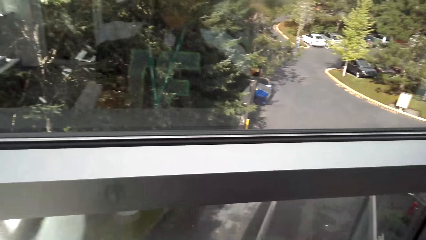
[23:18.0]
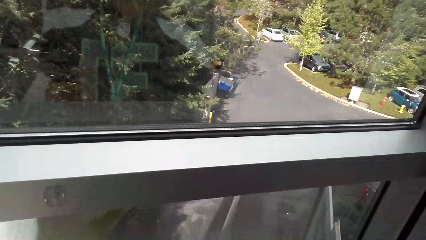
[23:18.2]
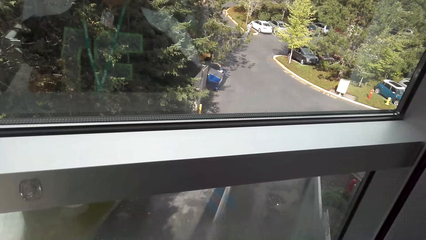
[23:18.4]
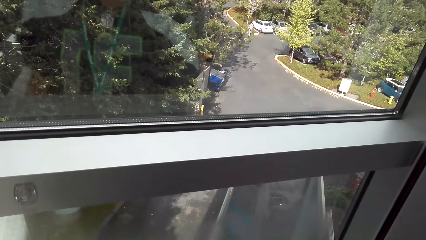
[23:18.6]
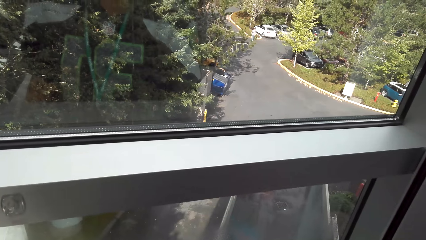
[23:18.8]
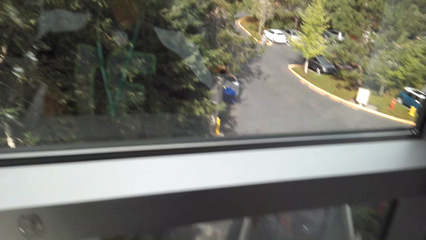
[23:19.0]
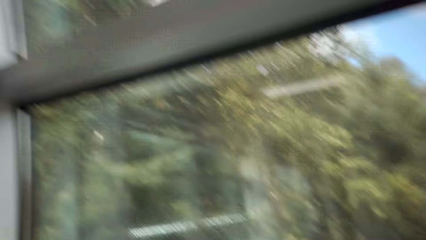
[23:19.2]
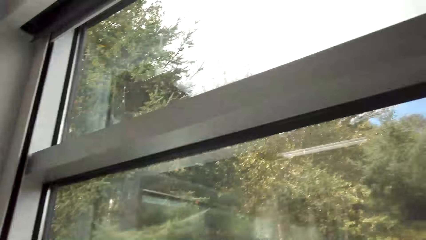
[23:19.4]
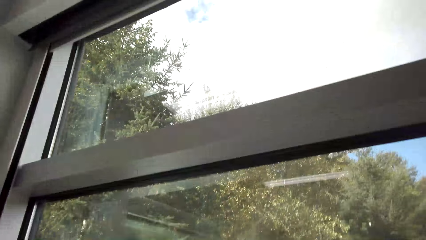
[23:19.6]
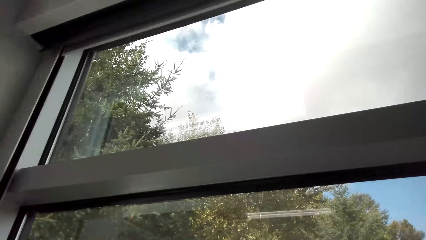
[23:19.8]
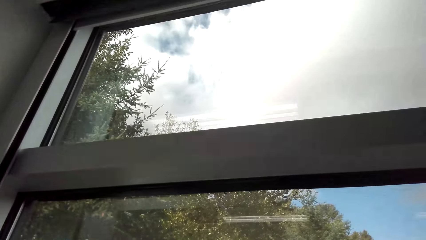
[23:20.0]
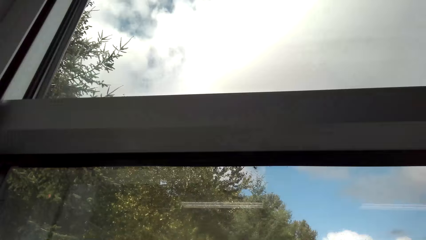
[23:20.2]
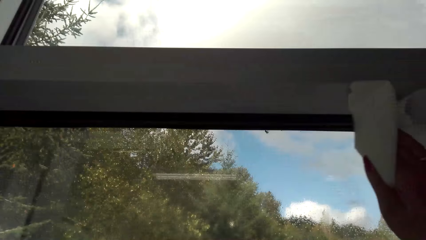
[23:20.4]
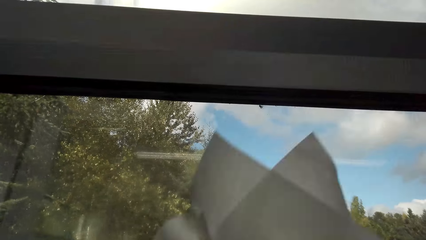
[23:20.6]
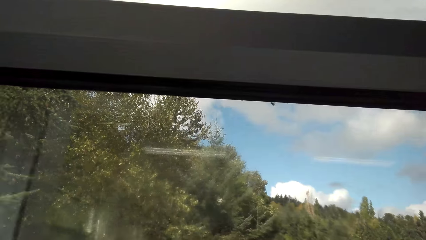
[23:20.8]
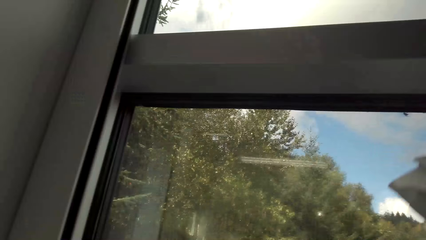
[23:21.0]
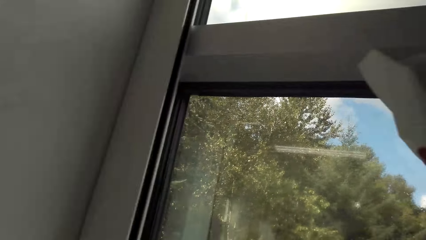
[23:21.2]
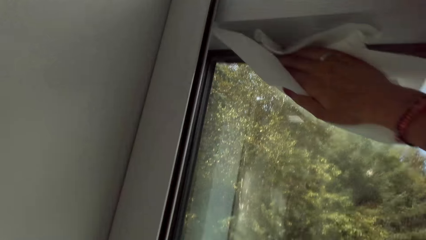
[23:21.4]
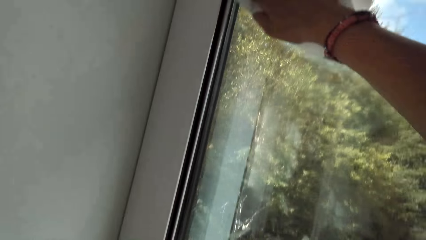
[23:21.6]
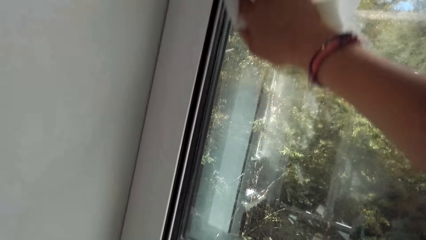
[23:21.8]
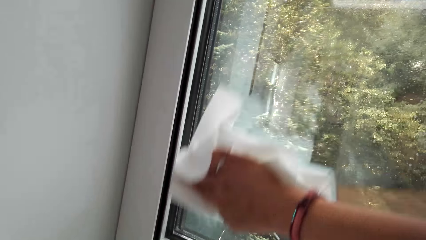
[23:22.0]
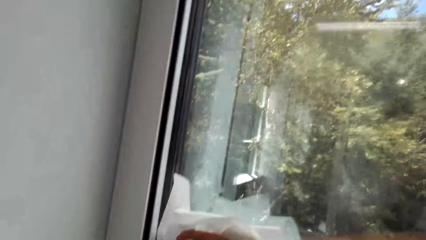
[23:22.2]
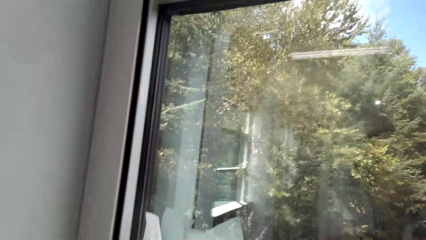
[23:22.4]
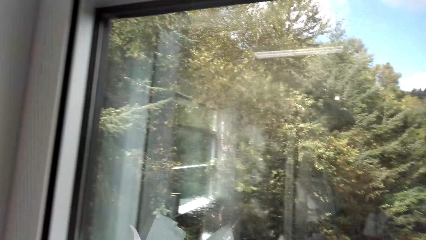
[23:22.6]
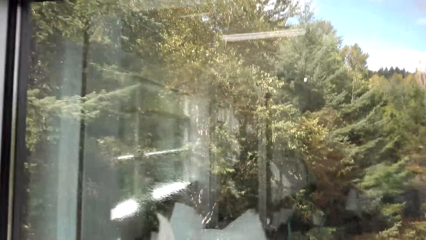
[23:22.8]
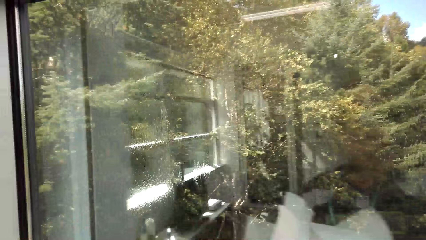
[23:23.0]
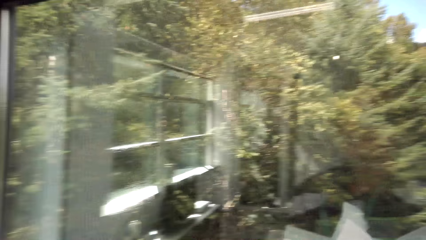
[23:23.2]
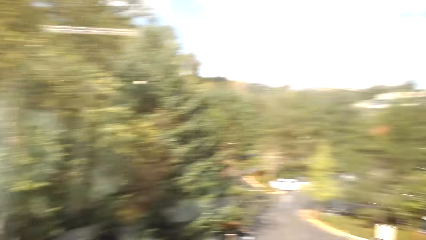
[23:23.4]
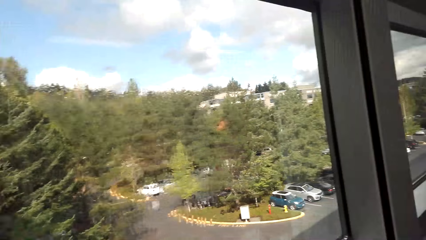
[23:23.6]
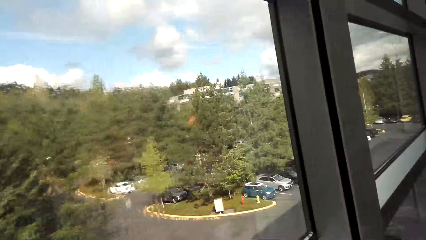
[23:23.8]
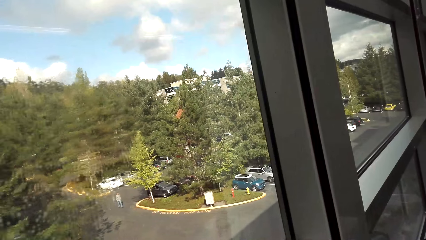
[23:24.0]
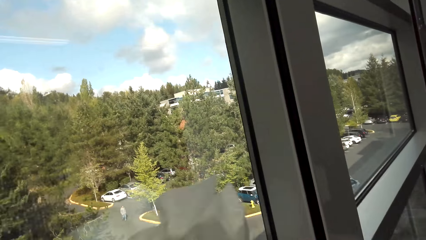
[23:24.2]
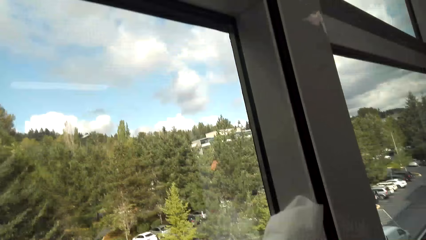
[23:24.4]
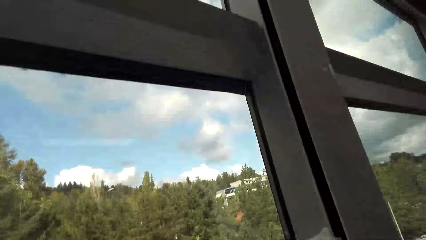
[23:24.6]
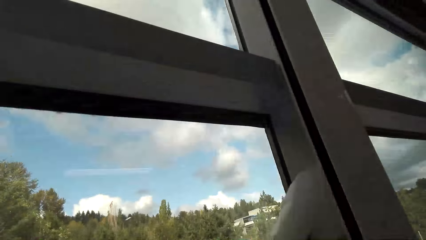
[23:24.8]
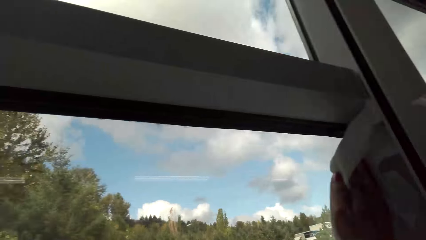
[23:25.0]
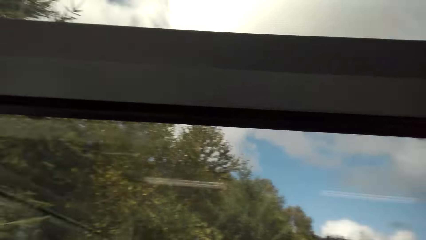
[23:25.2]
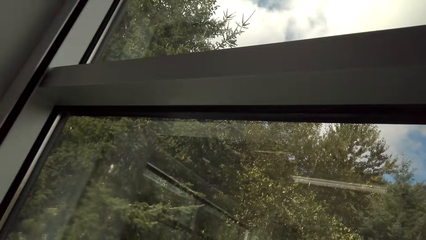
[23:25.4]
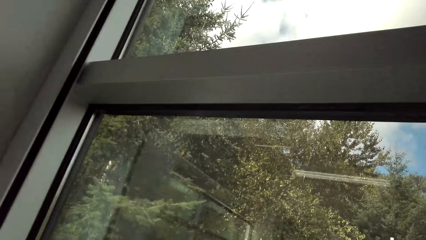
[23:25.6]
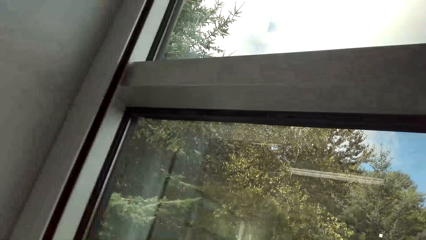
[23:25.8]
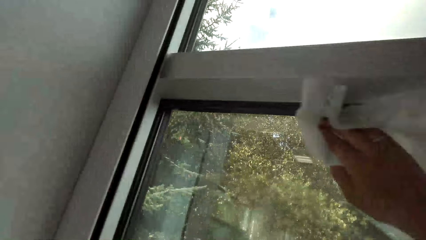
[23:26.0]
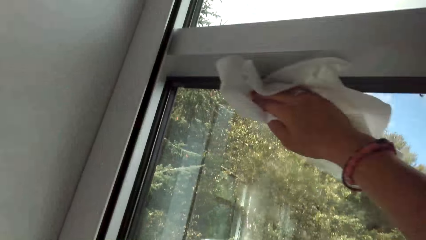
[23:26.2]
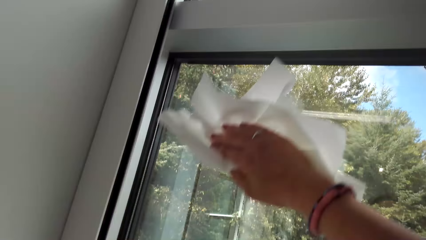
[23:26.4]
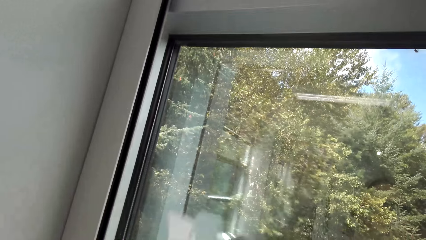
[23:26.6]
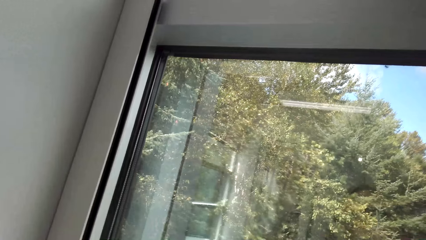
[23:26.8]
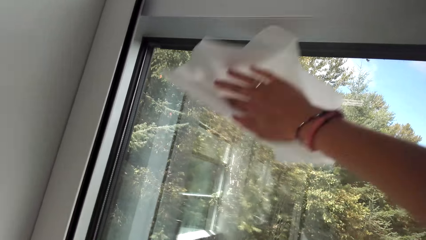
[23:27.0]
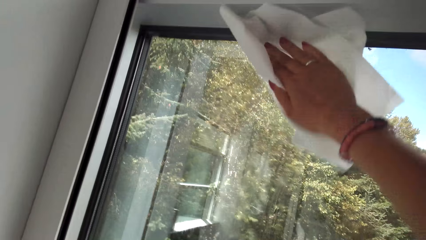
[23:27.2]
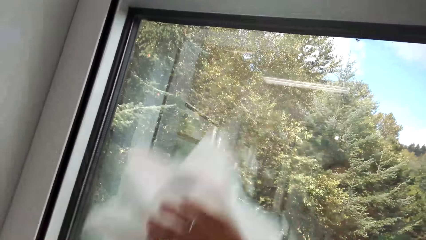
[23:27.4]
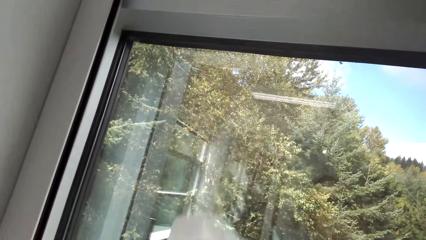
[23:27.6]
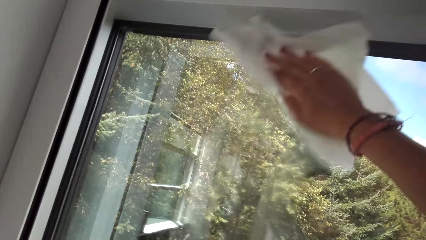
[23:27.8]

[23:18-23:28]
The camera wearer places the window cleaner detergent on the window frame. They wipe the window with the serviette.

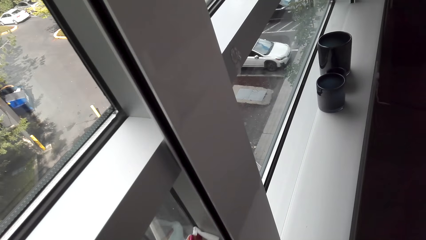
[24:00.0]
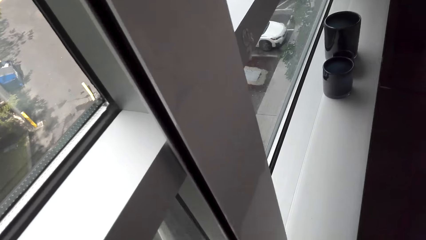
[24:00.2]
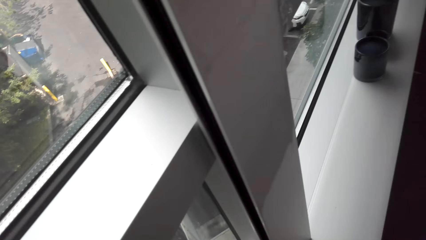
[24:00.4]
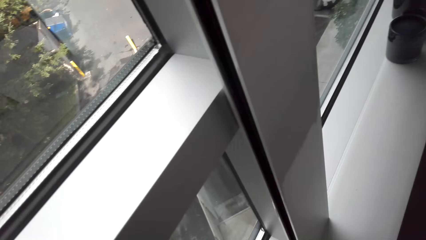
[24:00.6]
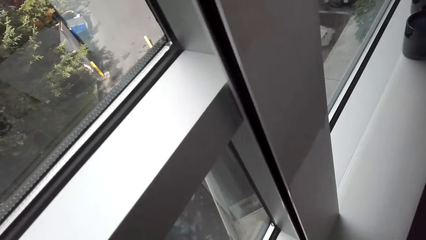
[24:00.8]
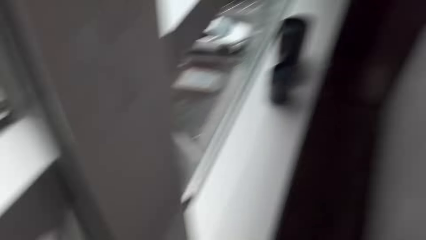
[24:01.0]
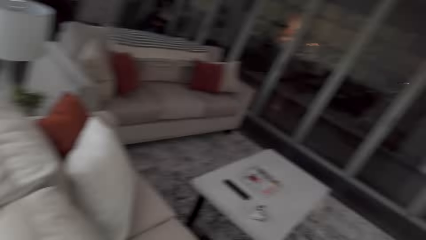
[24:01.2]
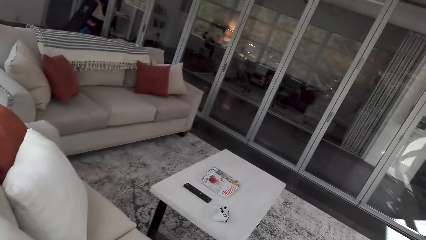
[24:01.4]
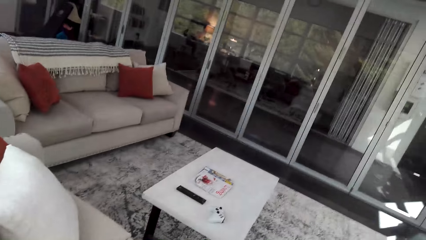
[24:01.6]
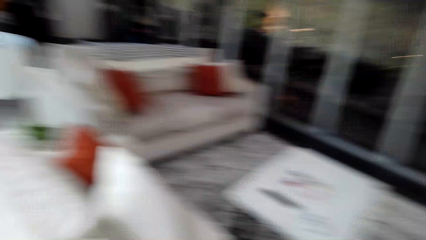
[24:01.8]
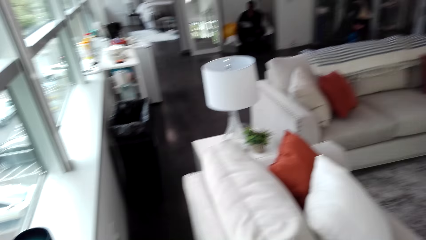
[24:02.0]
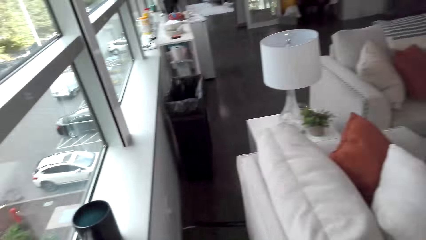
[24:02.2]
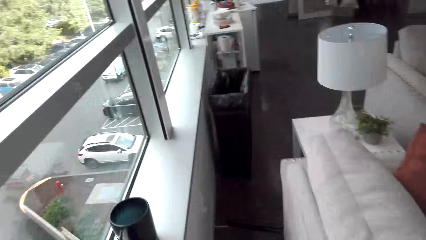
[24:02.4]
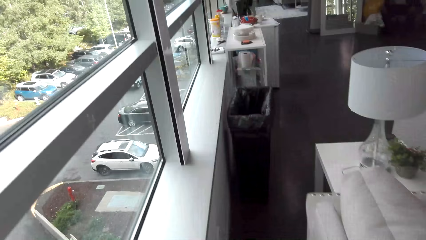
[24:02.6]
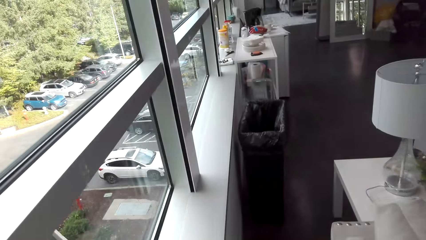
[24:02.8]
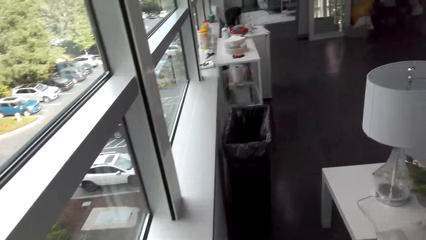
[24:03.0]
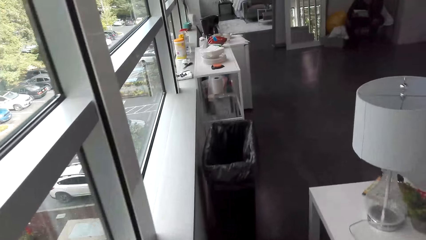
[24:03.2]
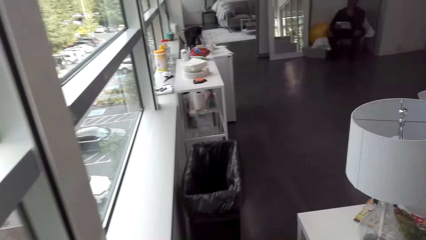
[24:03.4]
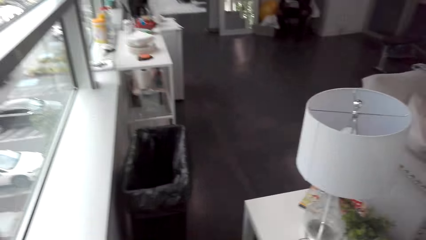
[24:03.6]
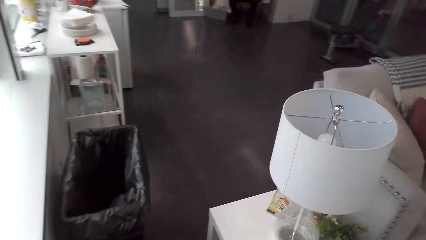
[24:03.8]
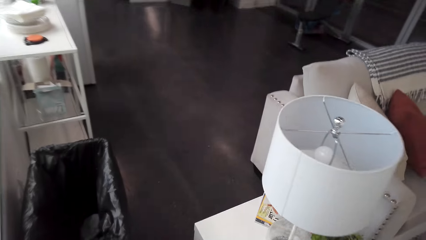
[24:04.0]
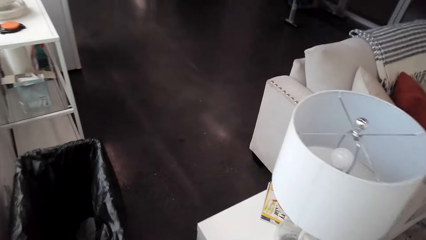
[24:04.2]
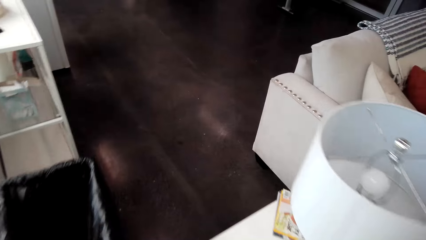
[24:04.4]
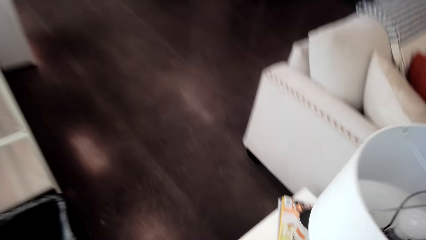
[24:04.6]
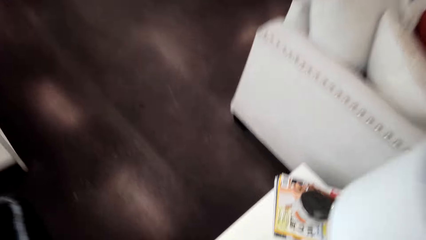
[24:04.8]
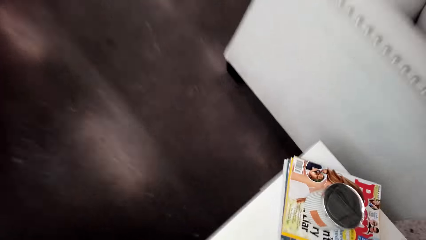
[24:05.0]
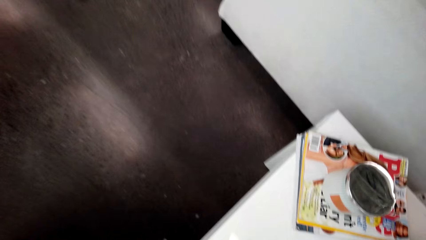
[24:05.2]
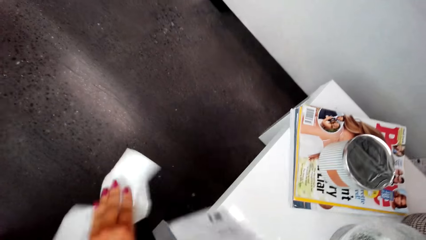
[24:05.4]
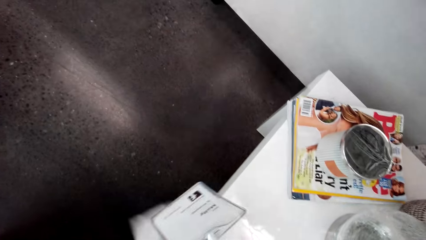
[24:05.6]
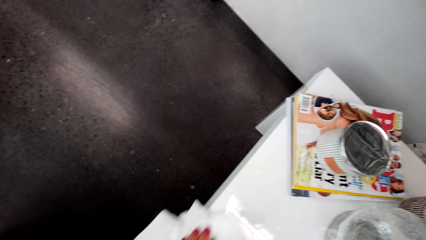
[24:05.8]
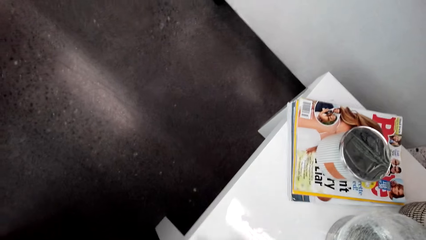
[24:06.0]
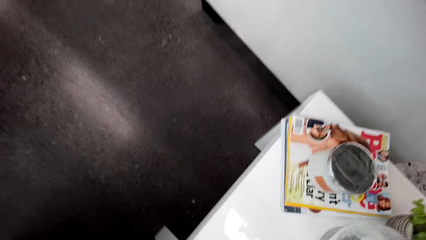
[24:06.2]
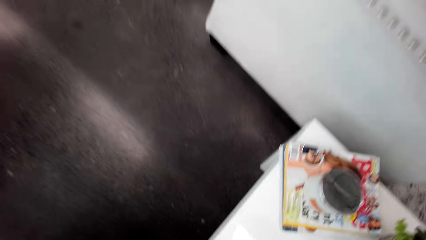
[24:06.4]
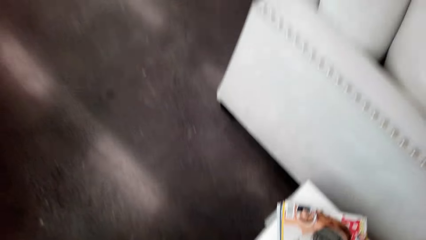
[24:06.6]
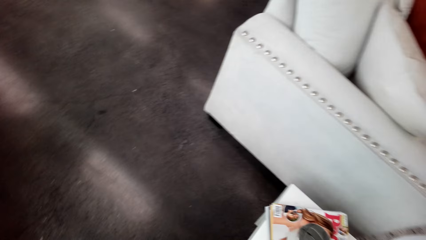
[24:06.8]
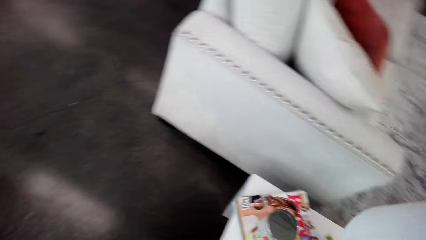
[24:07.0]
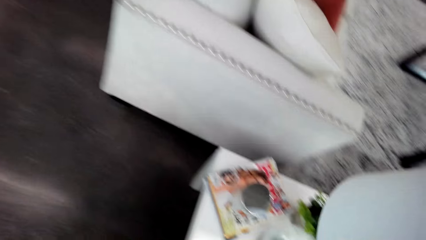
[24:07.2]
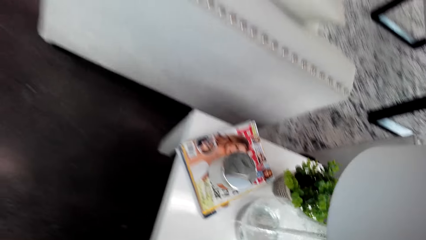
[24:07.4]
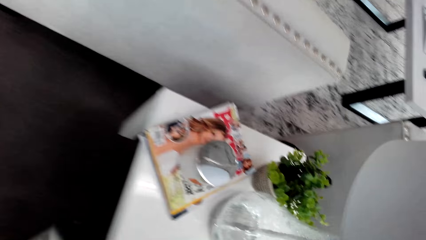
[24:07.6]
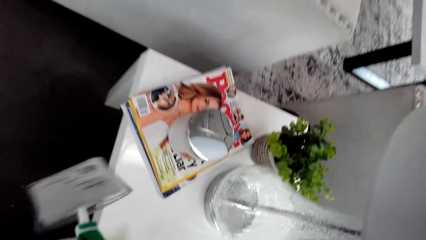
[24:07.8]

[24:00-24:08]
The camera wearer walks in the room. They look around the house. They wipe the table.
